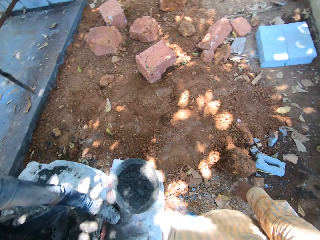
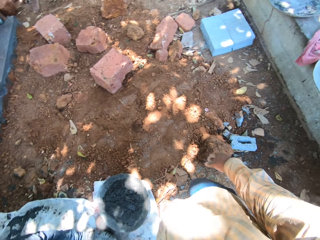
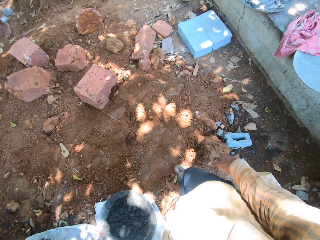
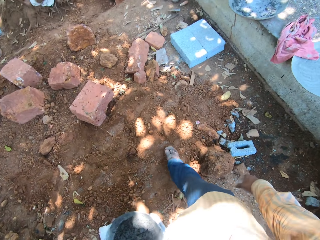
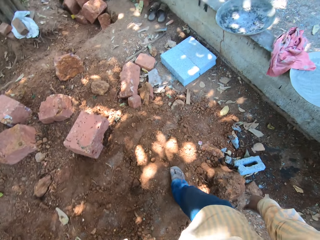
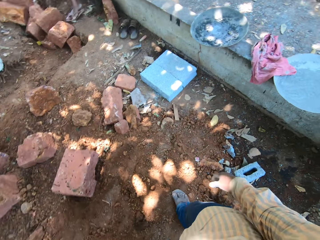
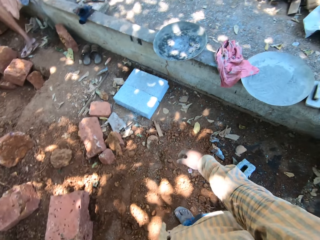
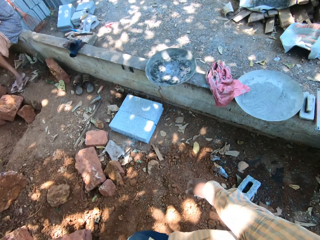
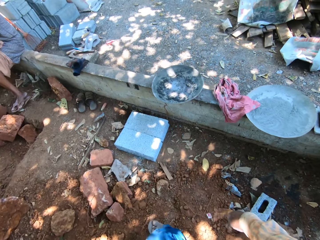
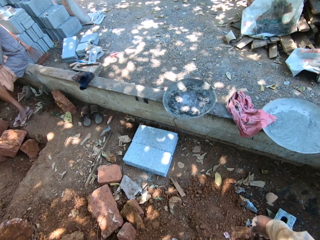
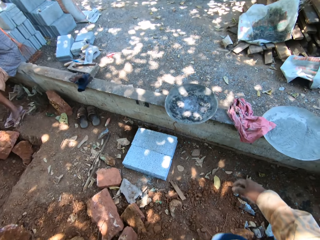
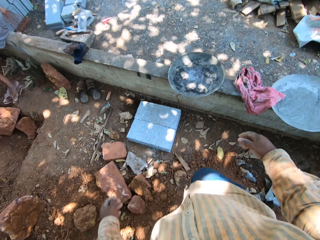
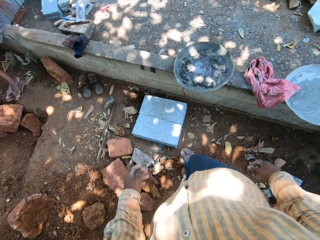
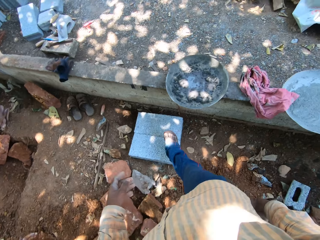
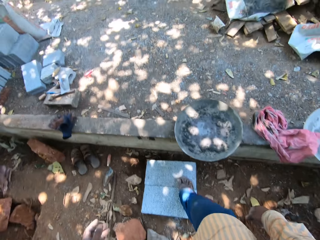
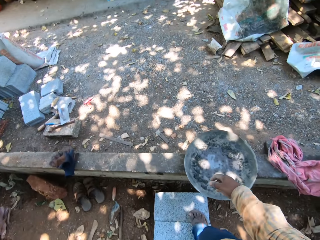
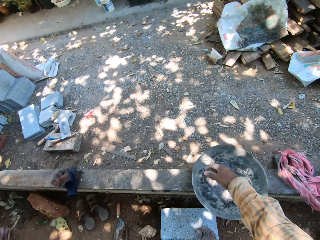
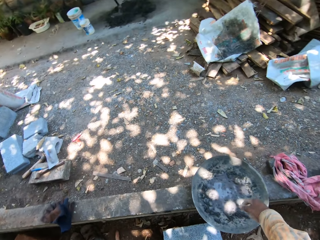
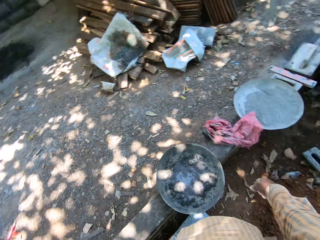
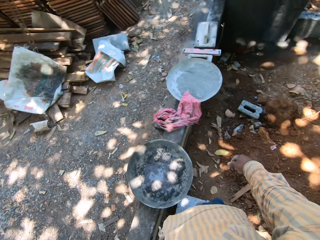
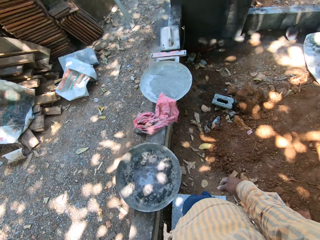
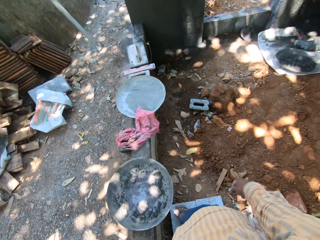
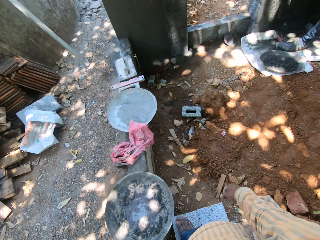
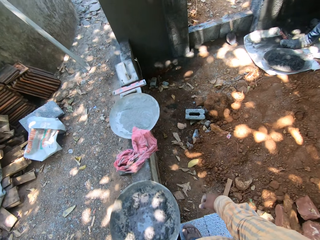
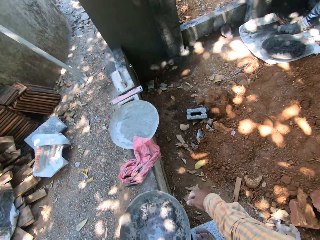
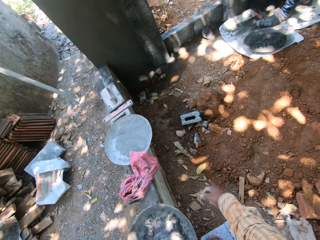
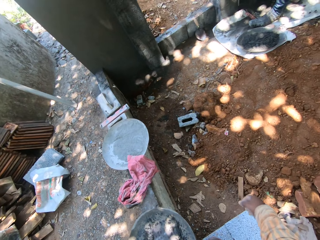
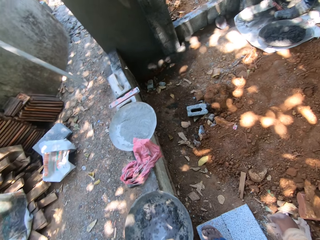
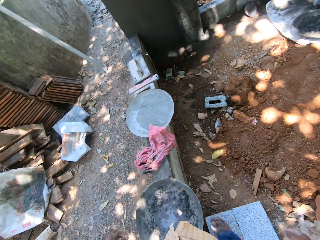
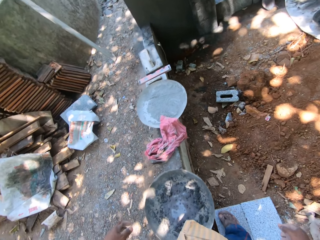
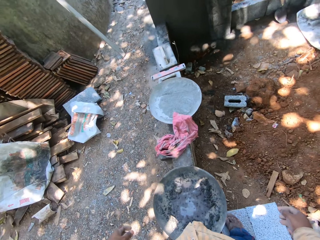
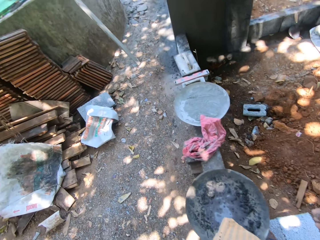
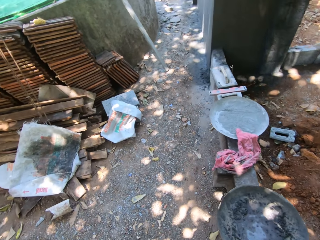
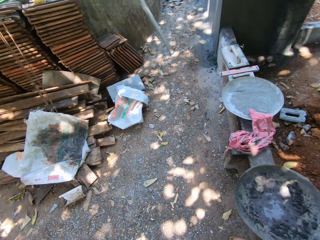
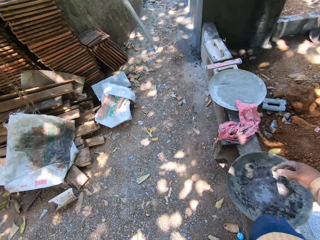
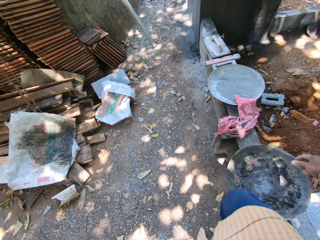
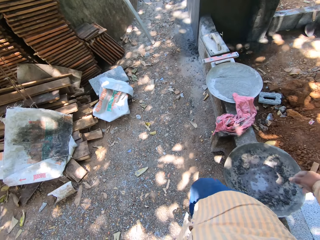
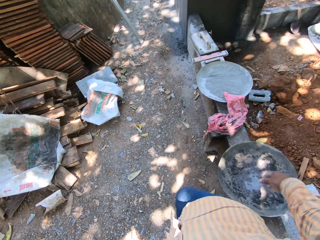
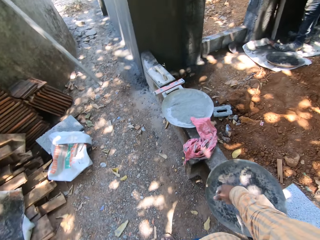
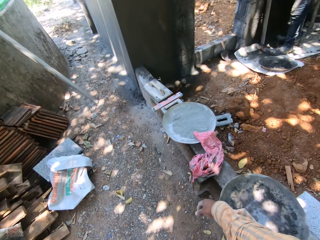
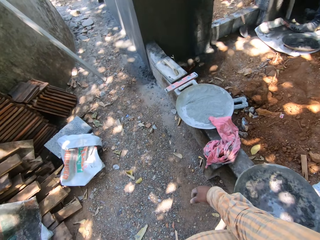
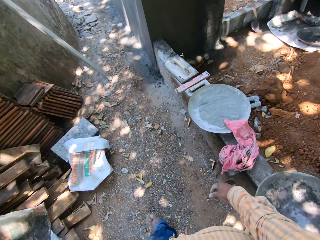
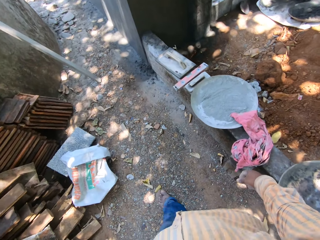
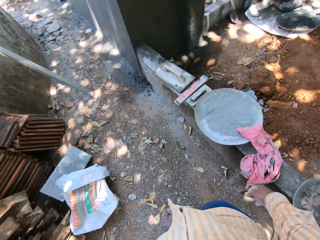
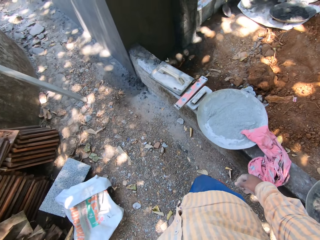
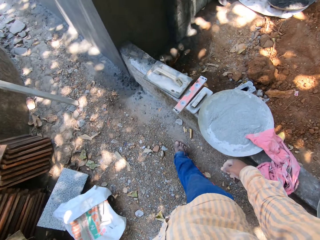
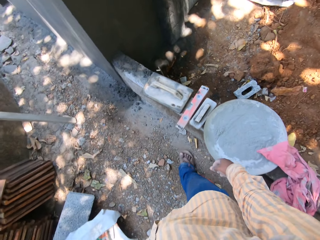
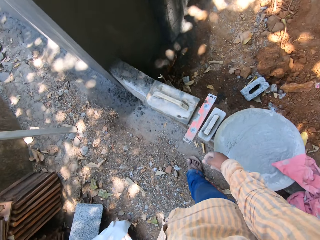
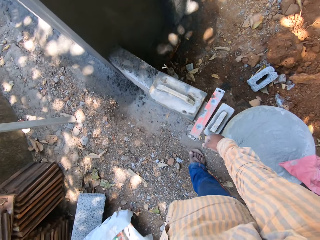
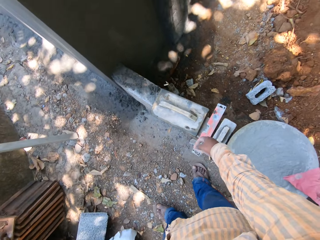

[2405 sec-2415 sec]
The camera wearer walks at the construction site.

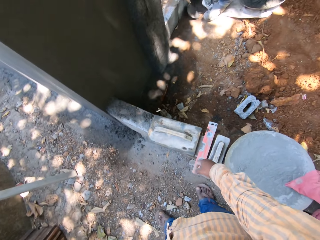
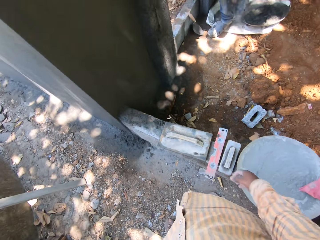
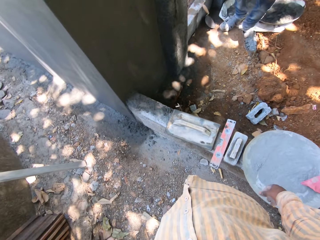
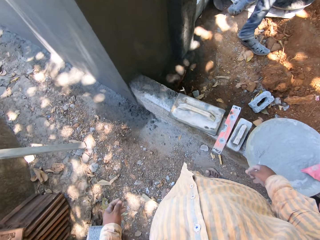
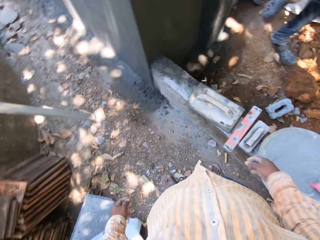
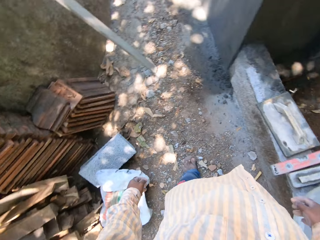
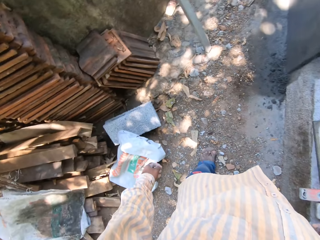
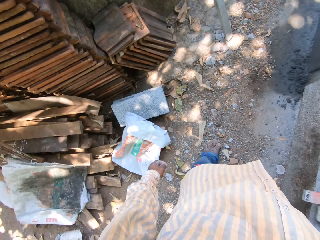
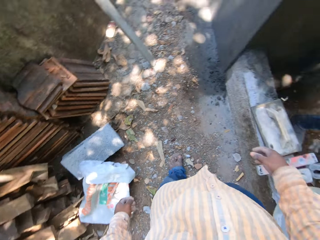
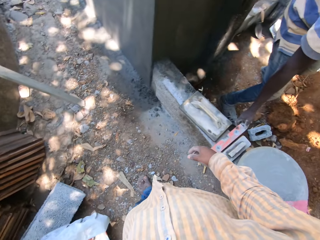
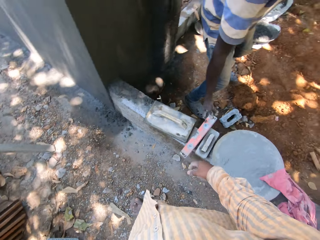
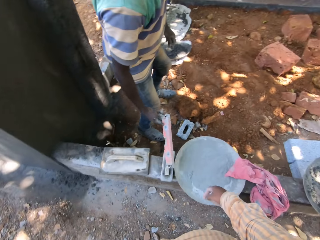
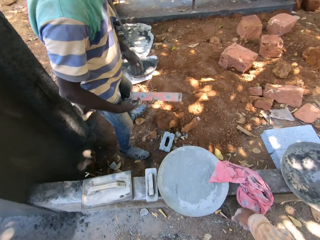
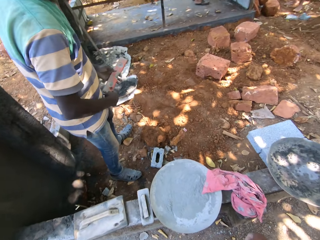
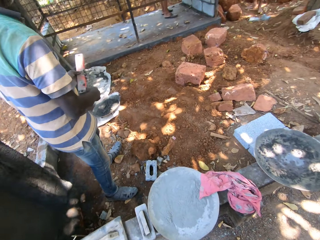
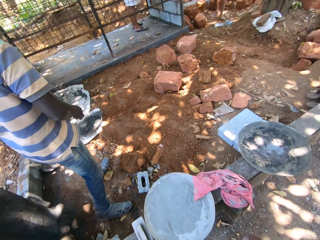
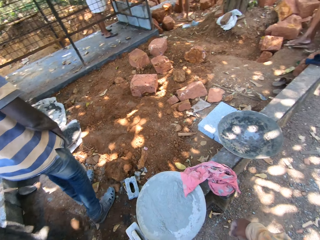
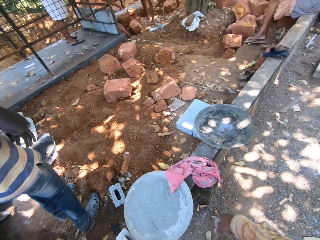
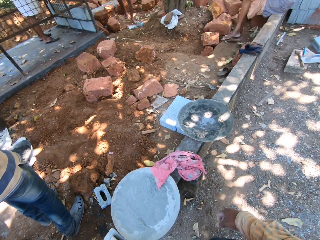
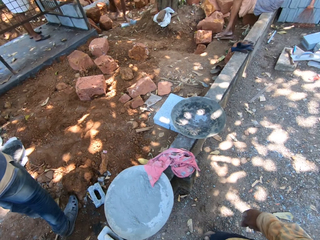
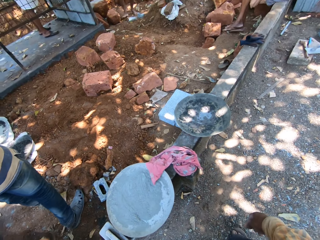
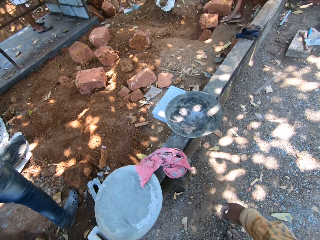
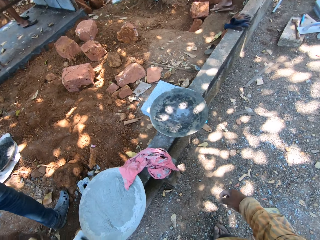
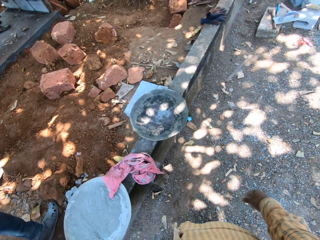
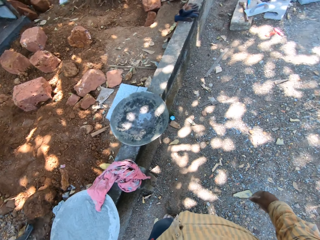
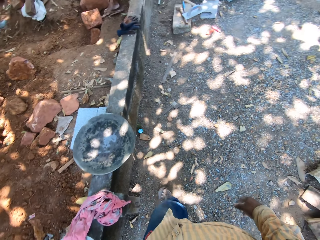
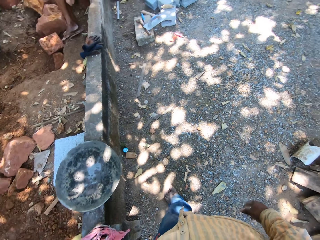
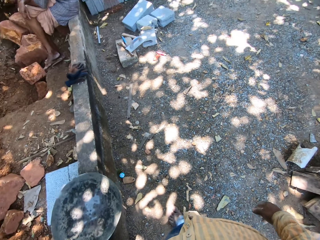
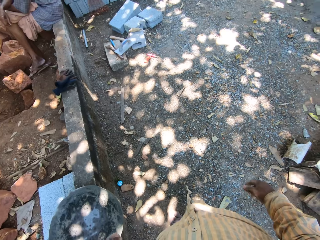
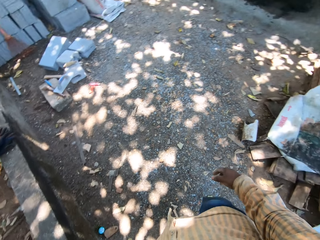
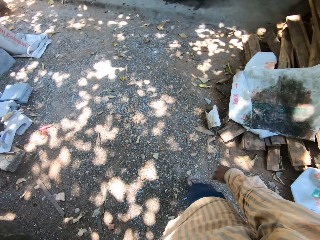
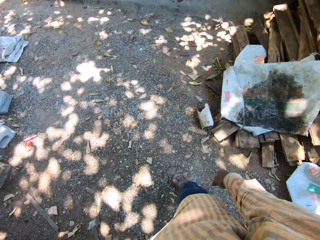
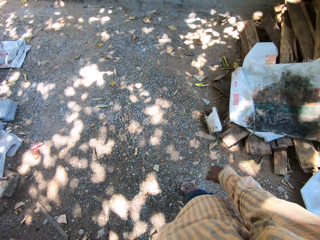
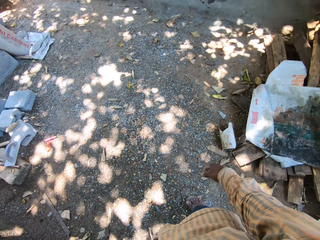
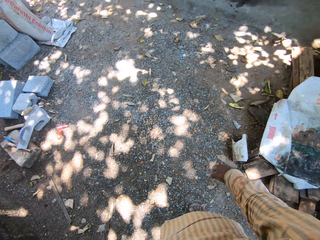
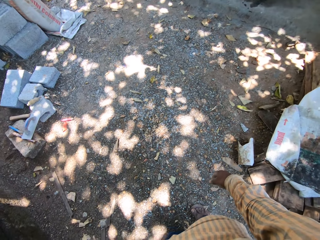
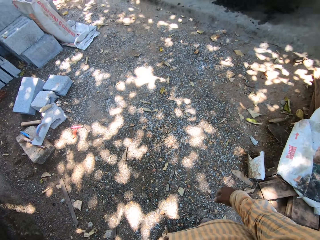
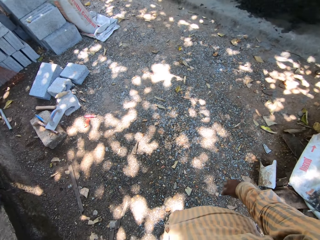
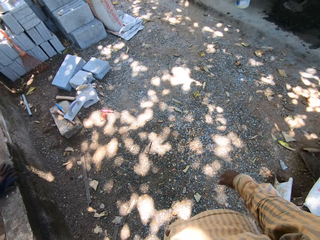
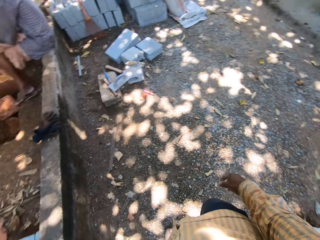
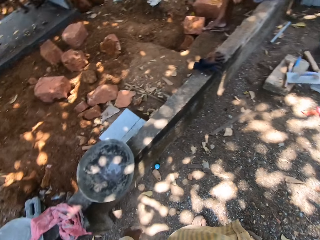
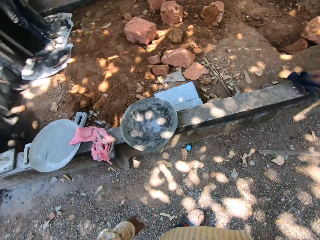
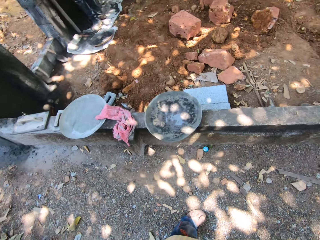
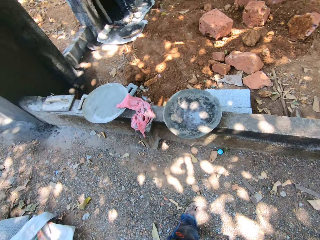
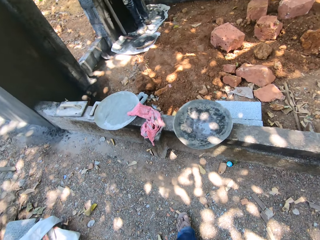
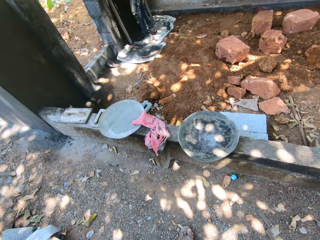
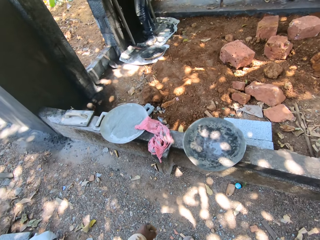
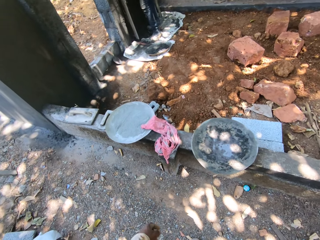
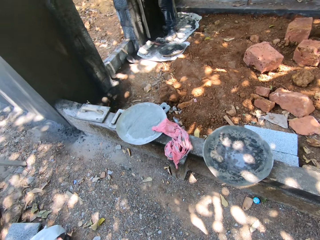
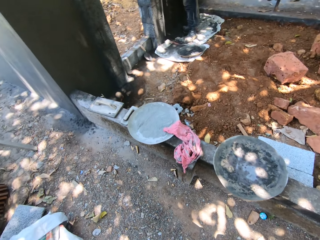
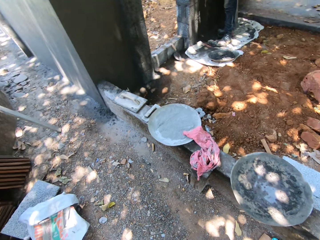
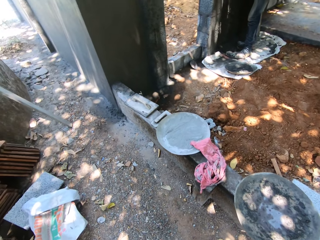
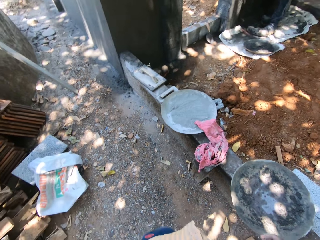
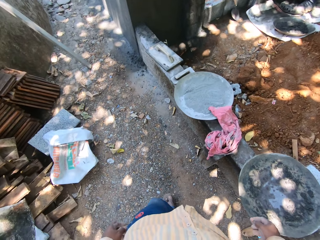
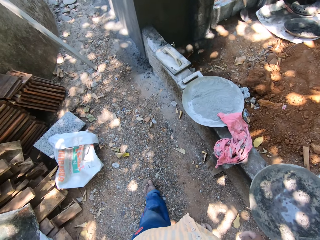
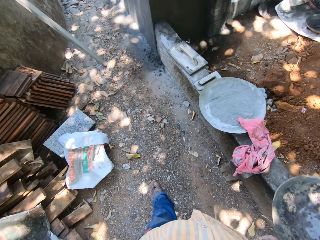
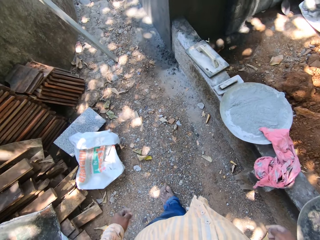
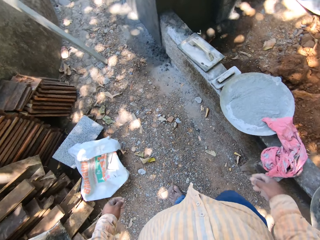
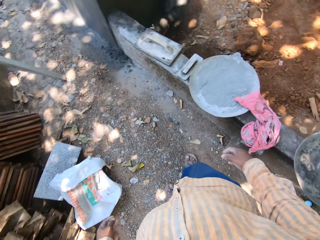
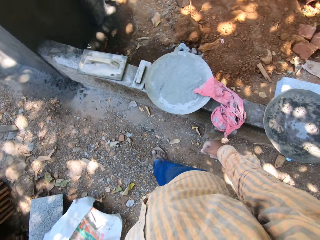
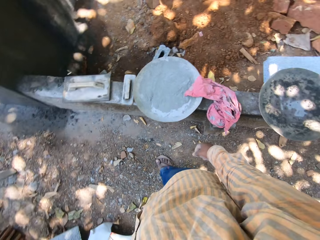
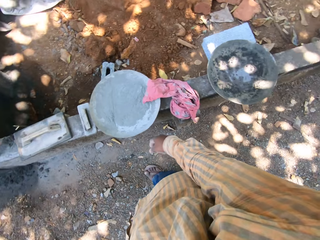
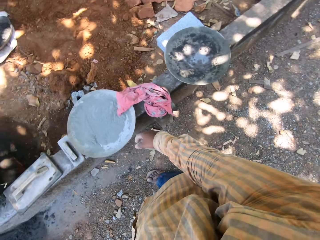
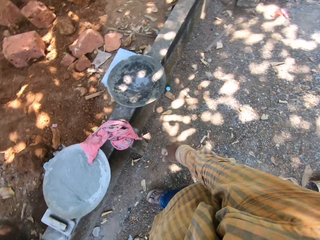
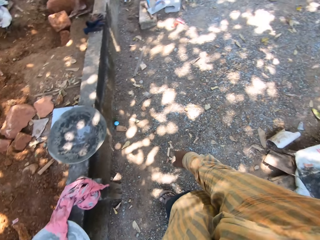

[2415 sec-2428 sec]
A man walks at the construction site. The man picks a metal rod from the slab with his left hand. The man passes the metal rod to his left hand with his right hand. The man walks at the construction site. The camera wearer walks at the construction site. They look around. They walk at the construction site.
